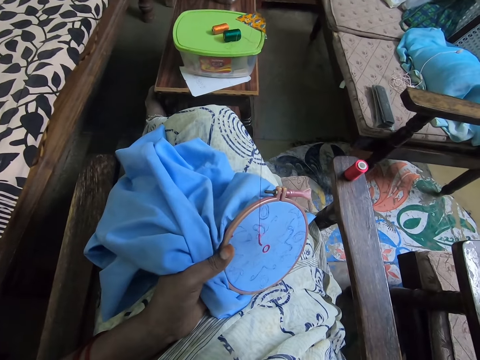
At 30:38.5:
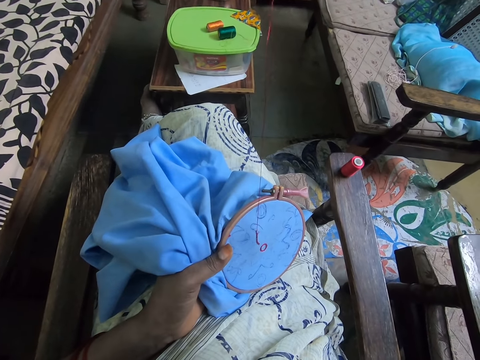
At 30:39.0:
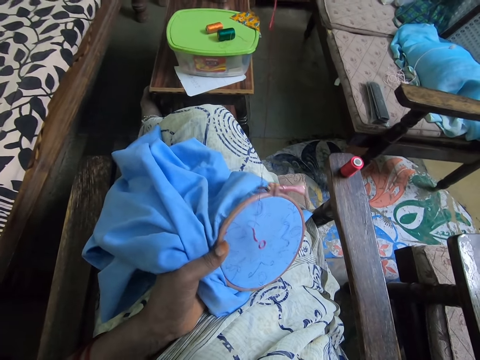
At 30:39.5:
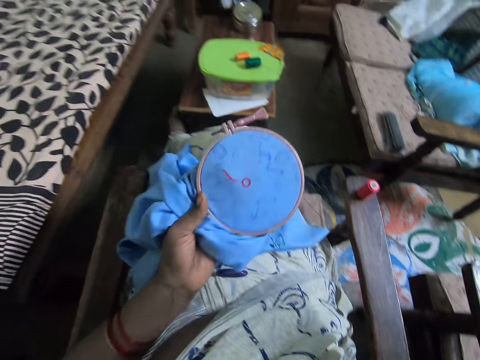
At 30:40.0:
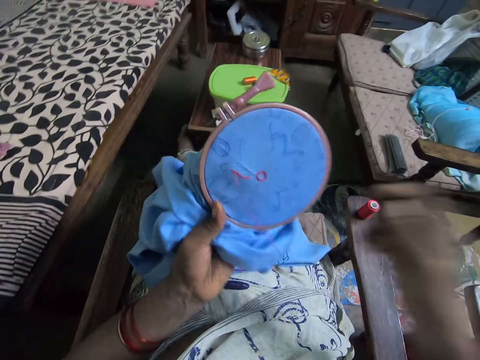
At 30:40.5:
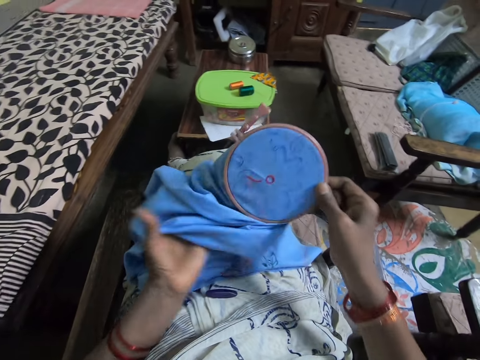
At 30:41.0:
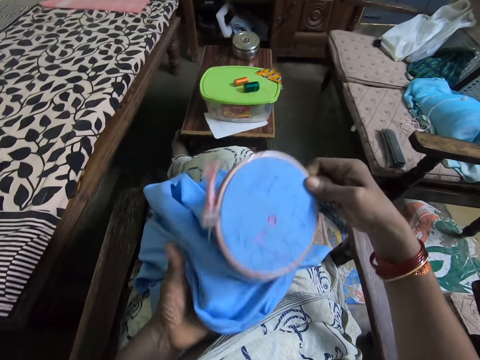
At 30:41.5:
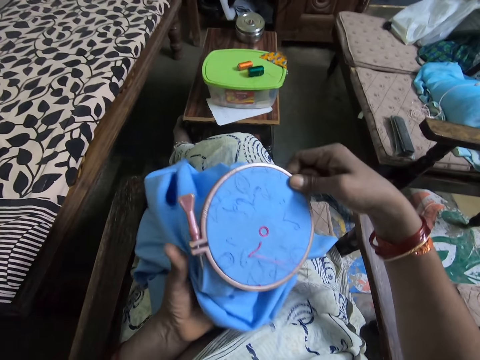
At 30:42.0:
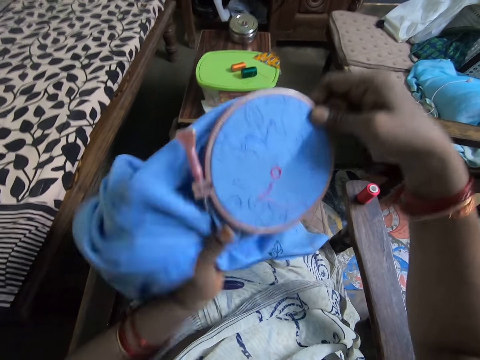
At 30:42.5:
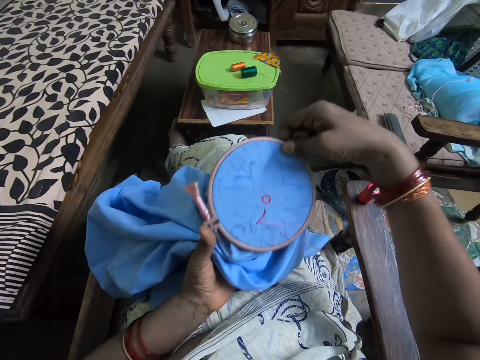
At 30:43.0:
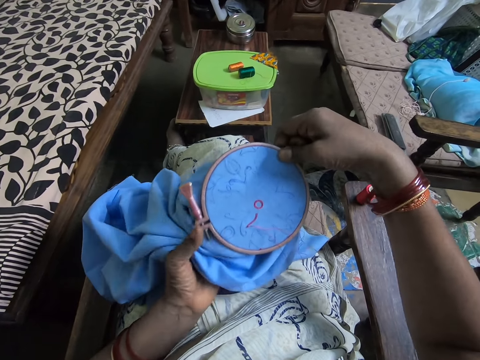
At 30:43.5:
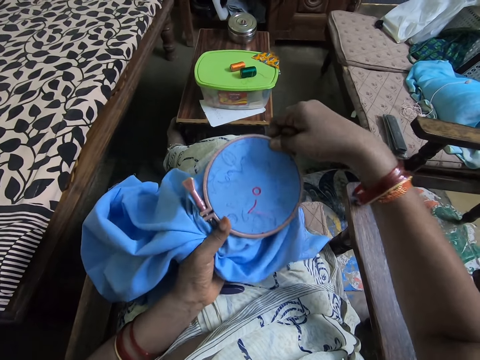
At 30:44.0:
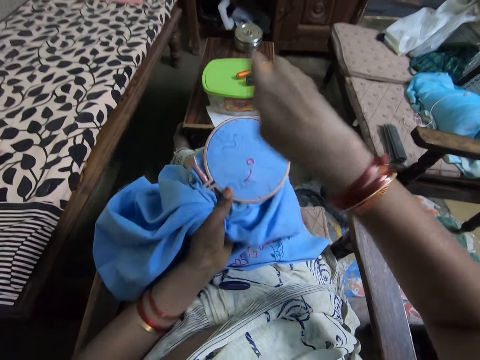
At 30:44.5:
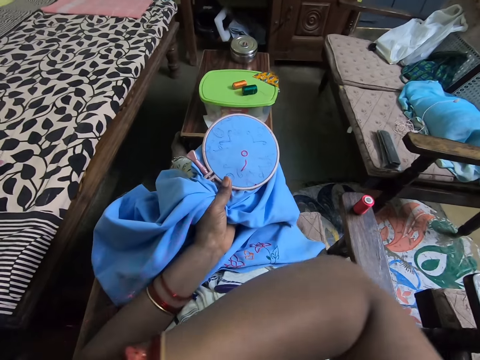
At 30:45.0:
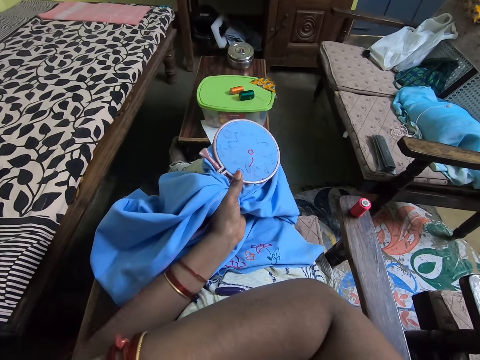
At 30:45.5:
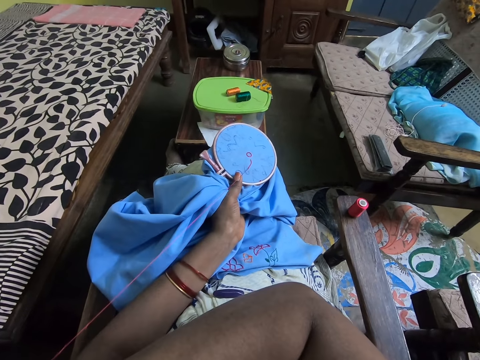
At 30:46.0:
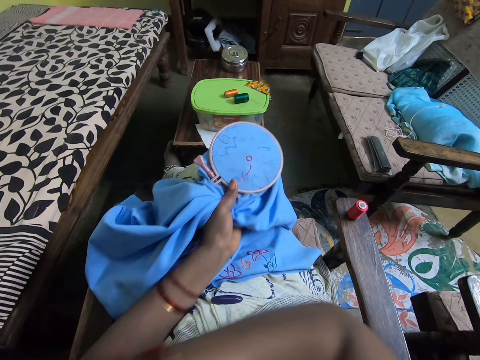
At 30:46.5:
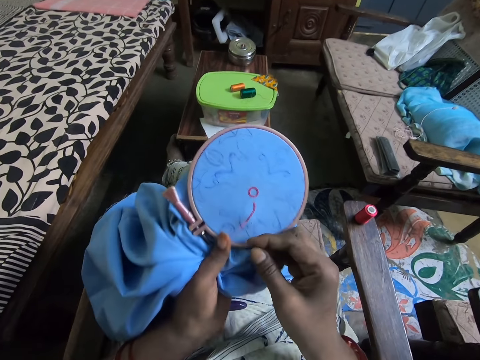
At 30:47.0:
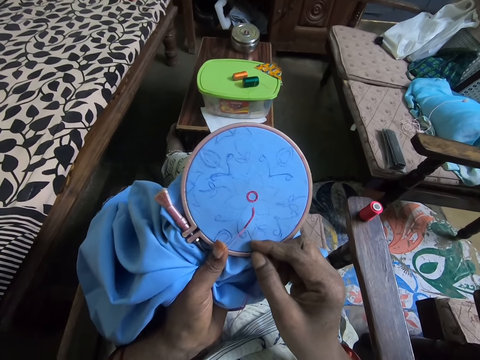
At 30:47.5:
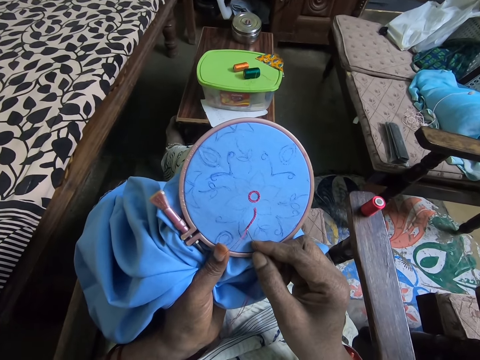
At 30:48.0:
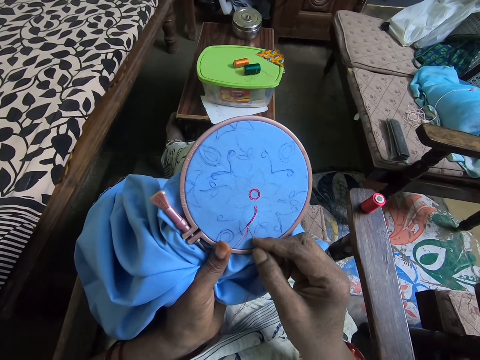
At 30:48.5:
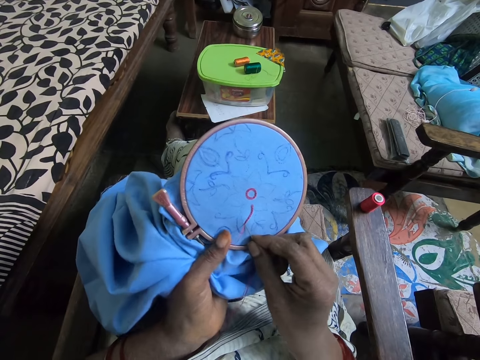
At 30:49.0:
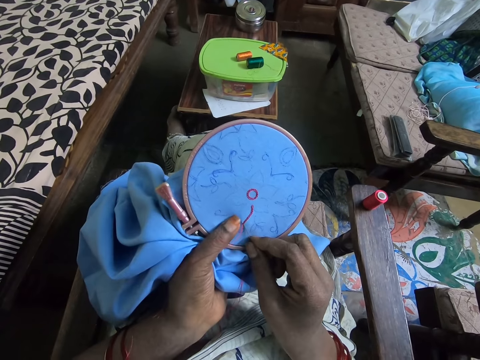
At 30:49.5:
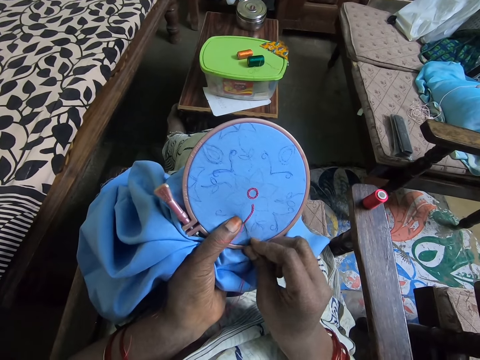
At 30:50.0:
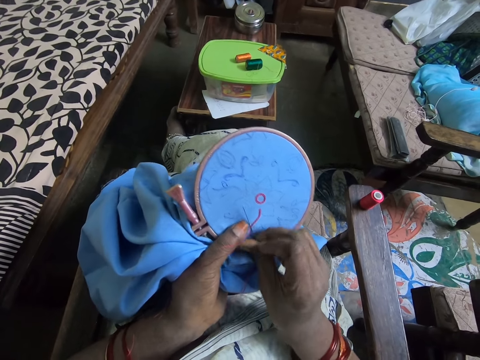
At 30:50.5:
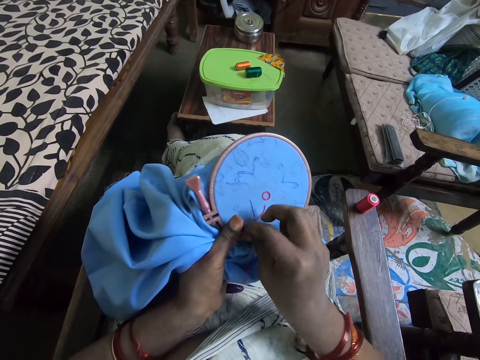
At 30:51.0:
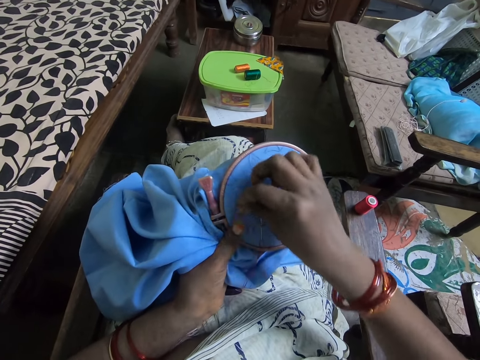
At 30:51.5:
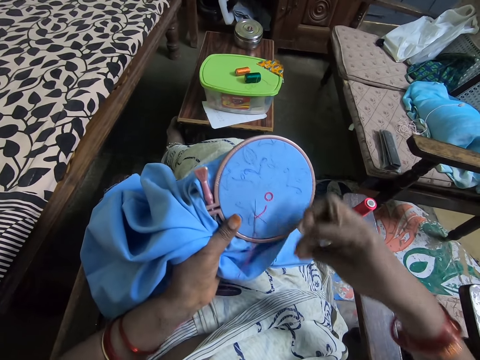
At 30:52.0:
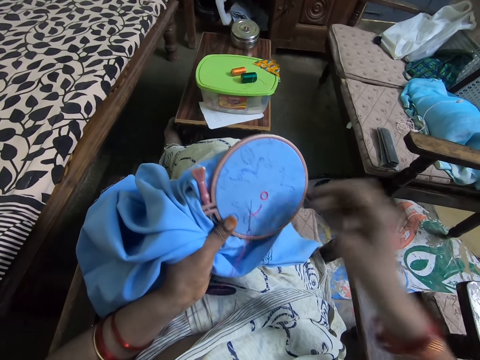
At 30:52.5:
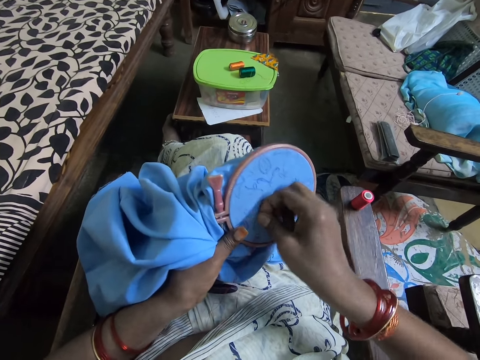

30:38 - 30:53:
The camera wearer rotates the piece of cloth. They pull a thread. They sew a pattern on the cloth with a needle and thread.

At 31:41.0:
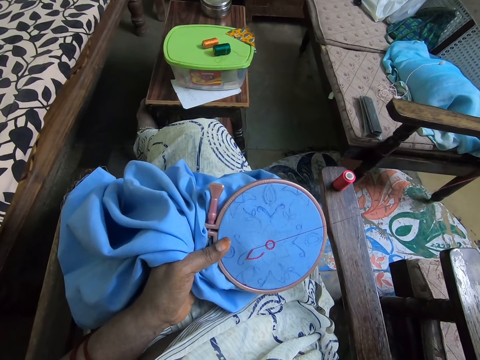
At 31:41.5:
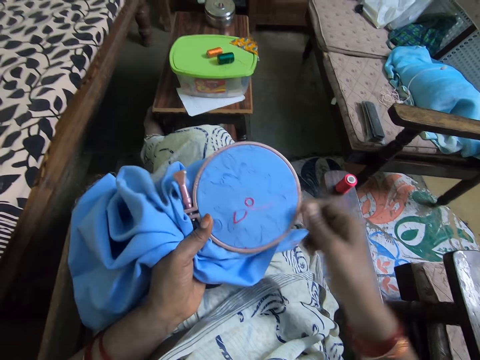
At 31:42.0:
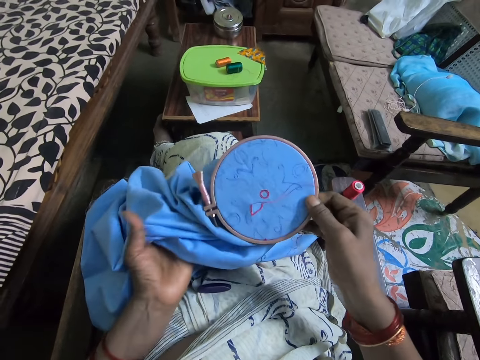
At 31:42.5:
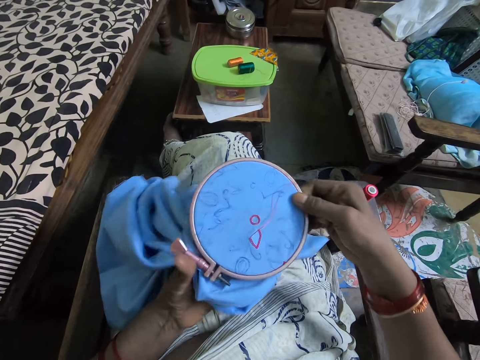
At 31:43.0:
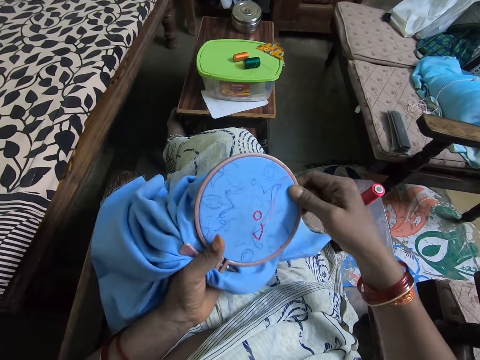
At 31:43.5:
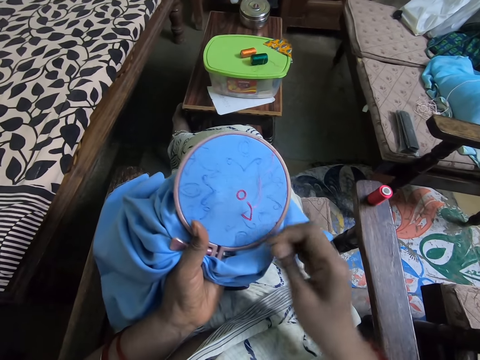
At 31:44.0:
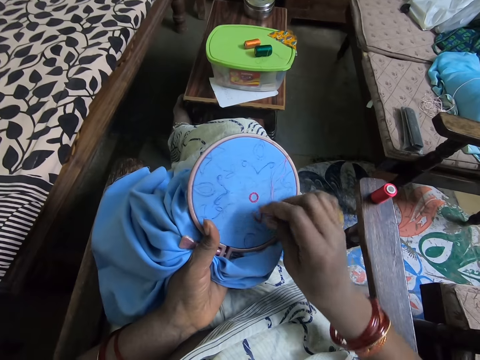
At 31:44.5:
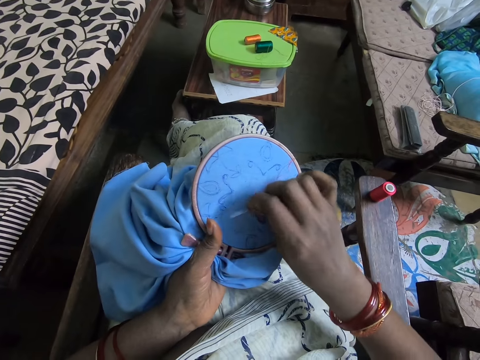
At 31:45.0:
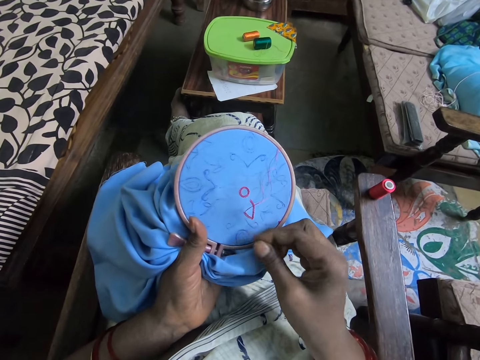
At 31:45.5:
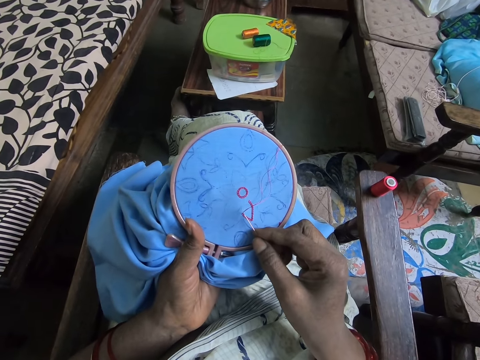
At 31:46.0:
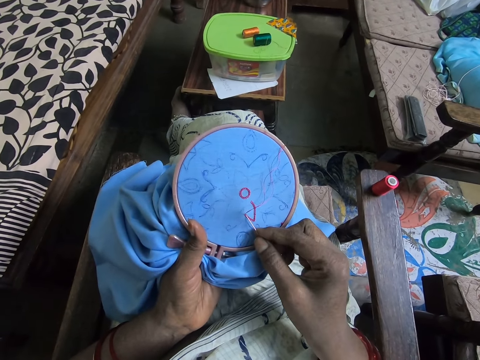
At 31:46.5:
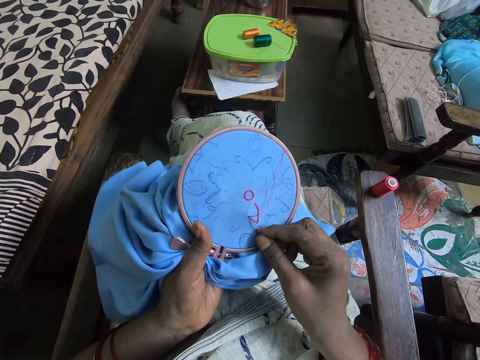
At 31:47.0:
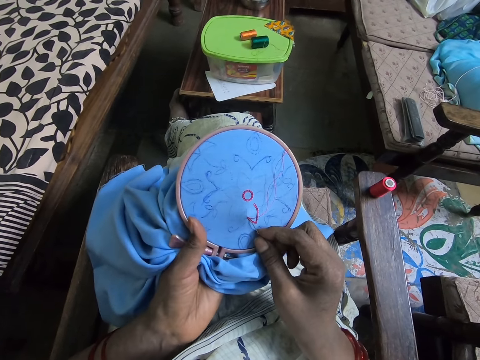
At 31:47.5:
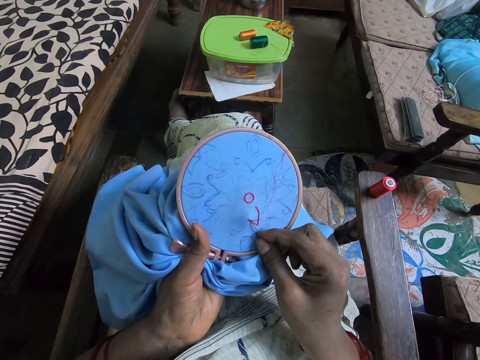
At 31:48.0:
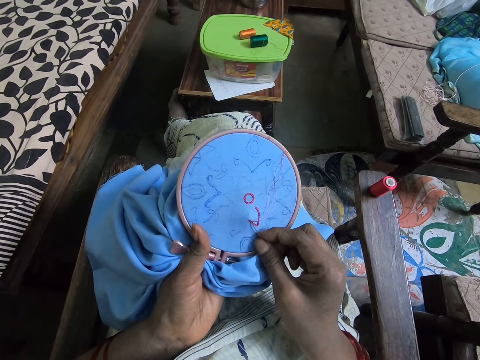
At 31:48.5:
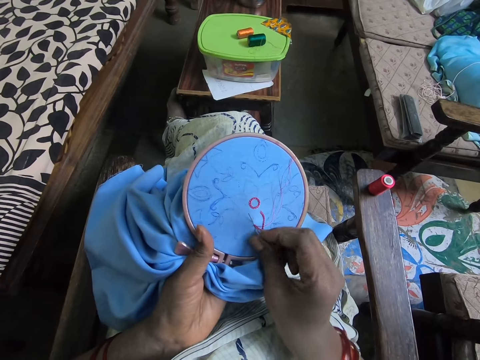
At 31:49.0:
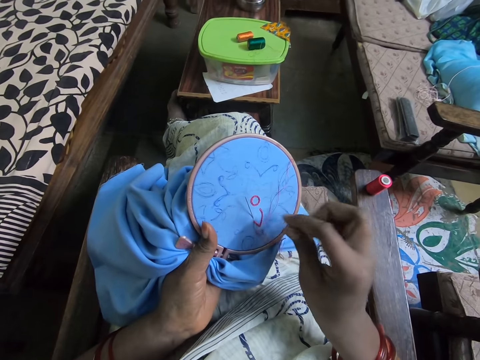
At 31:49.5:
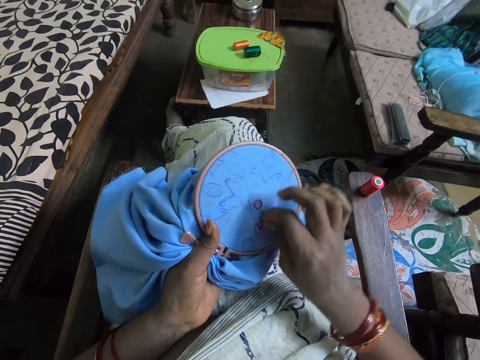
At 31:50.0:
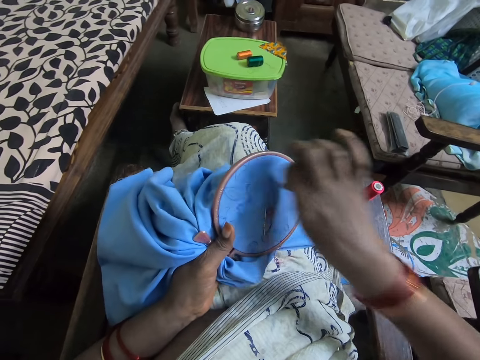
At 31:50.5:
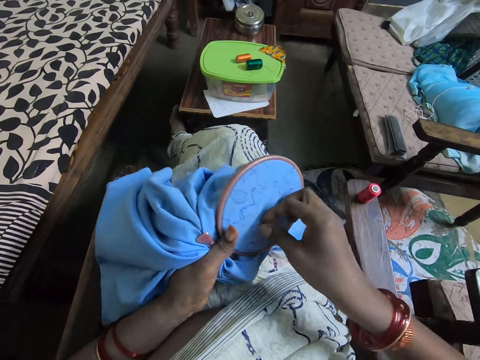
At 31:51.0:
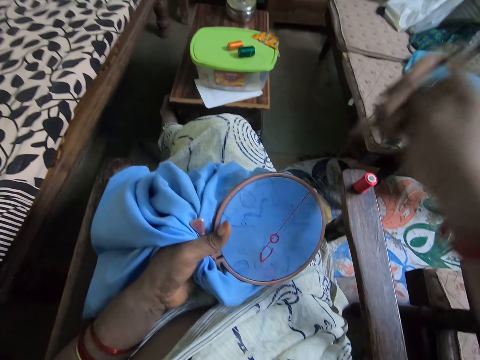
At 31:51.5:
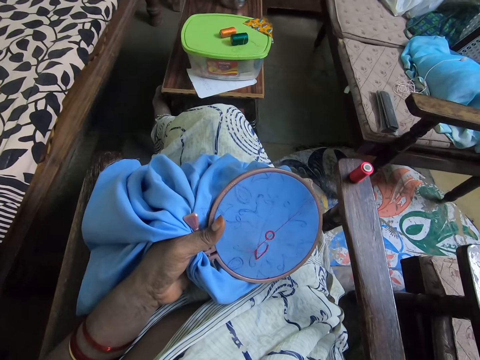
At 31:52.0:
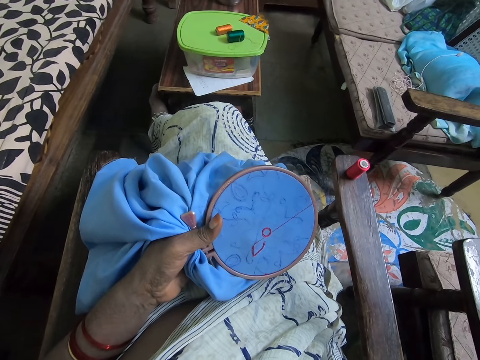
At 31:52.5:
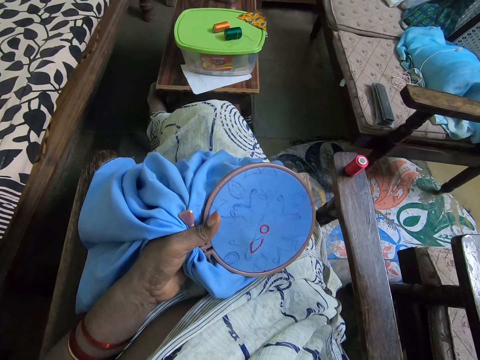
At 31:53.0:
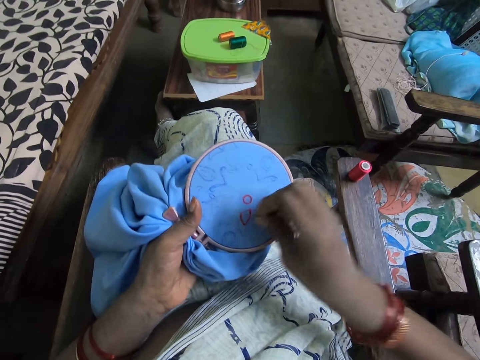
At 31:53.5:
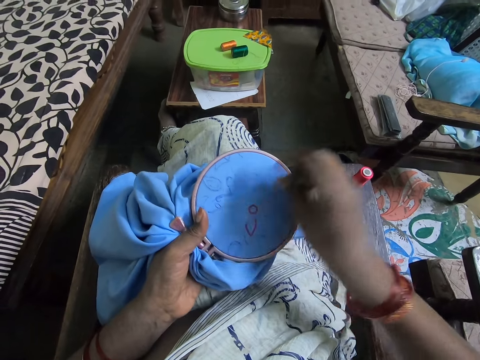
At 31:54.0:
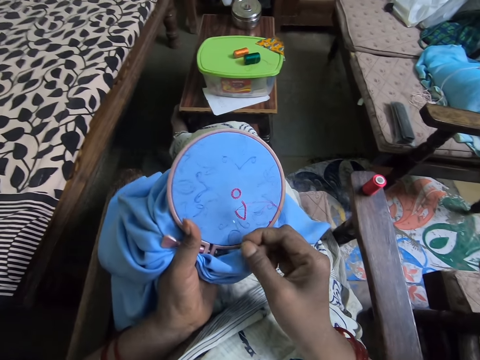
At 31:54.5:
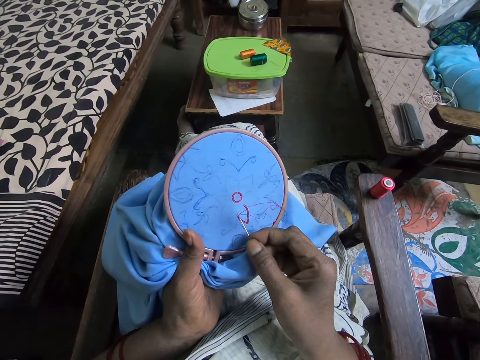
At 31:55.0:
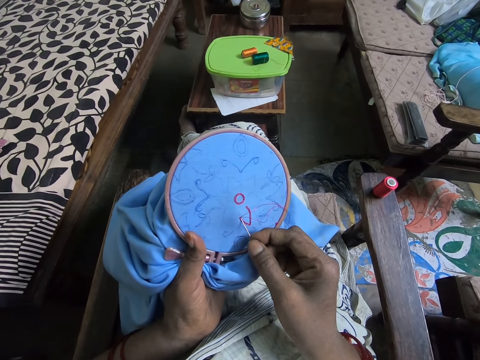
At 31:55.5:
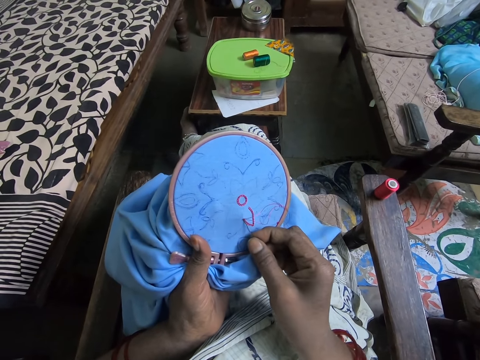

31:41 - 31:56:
The camera wearer rotates the piece of cloth. They roll the thread around the needle. They pull the needle and pull the thread. They sew the material with the needle.
